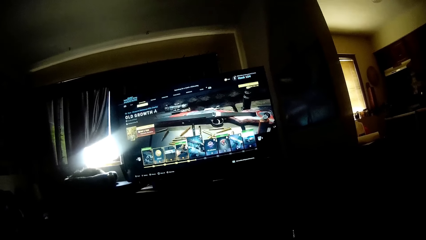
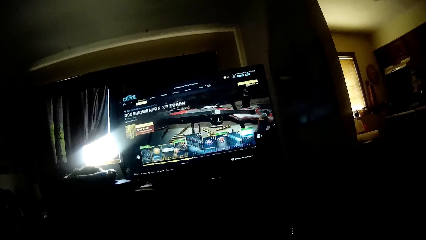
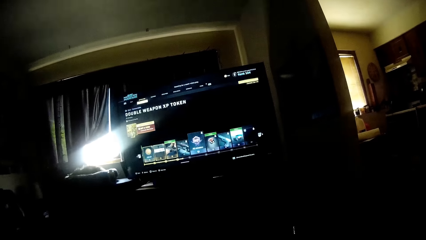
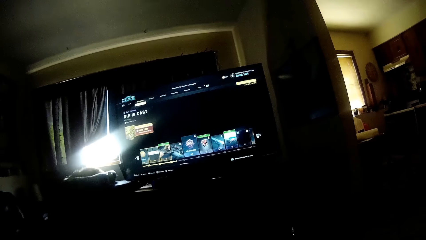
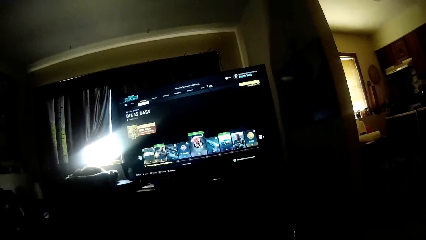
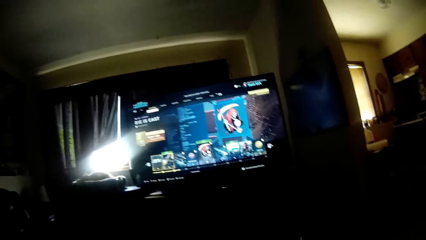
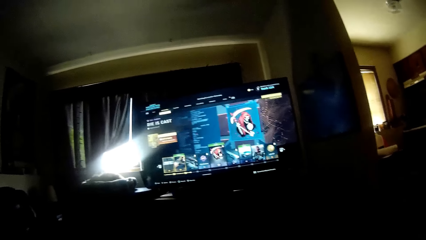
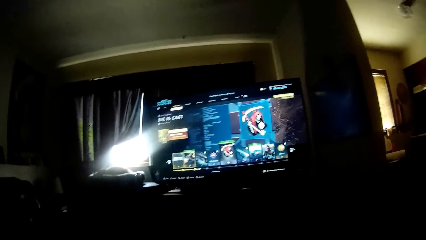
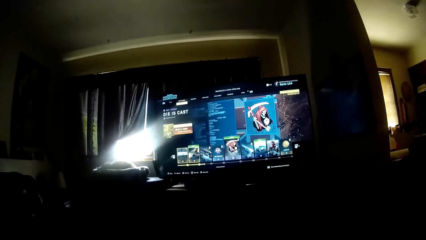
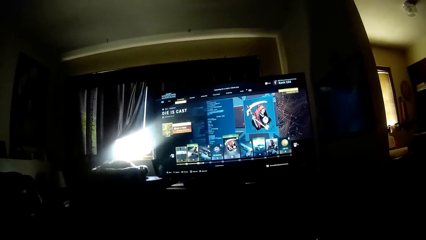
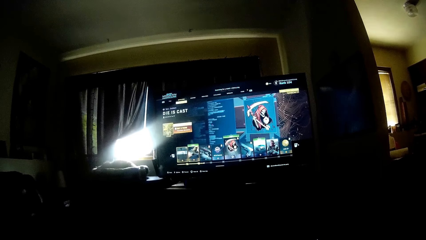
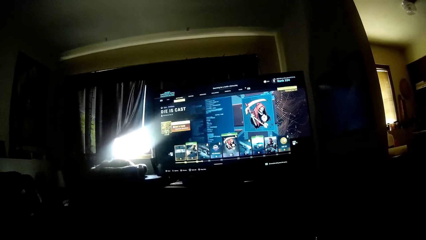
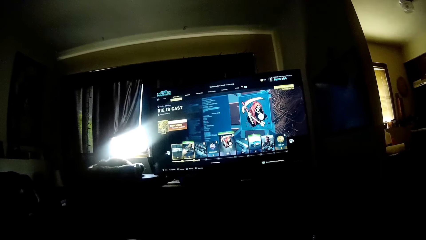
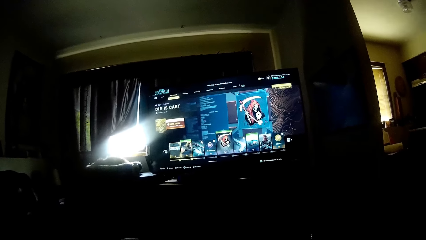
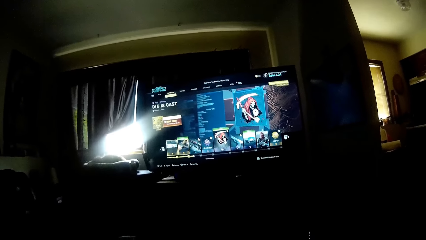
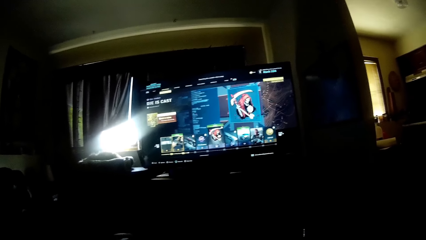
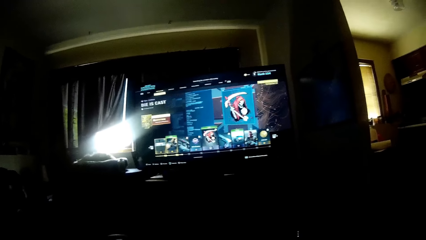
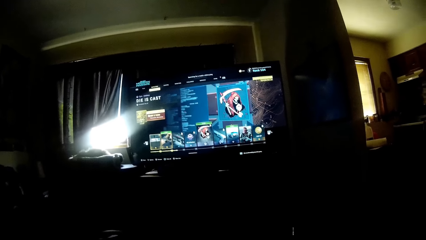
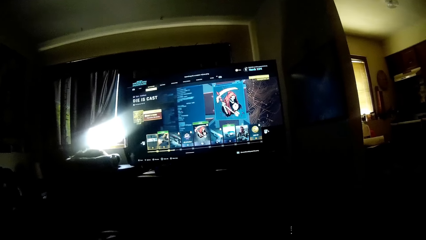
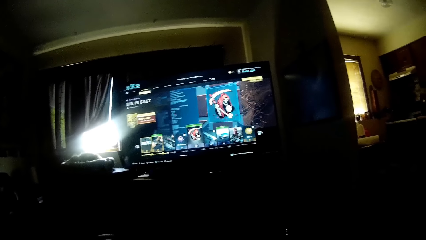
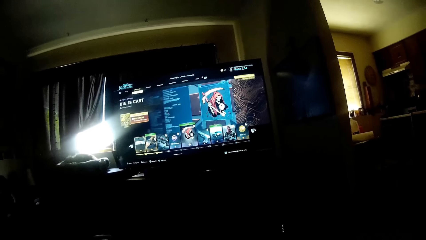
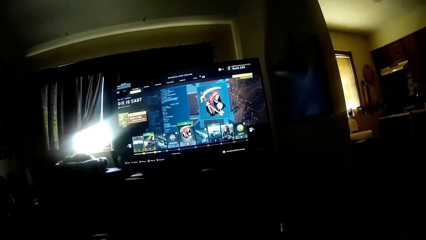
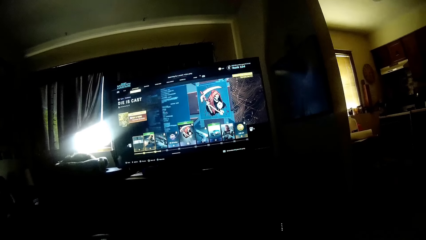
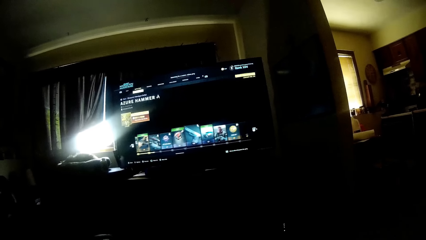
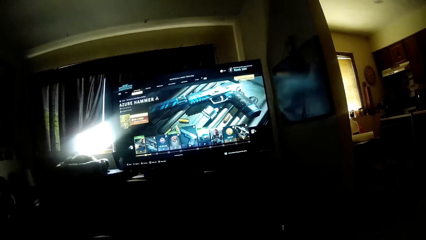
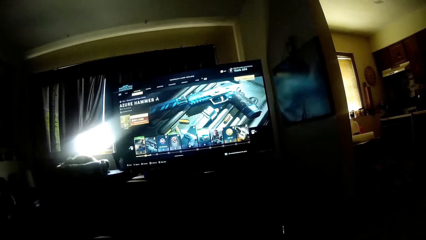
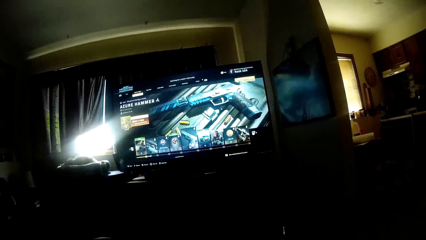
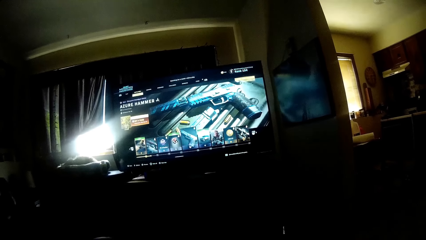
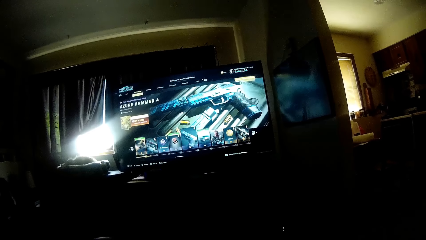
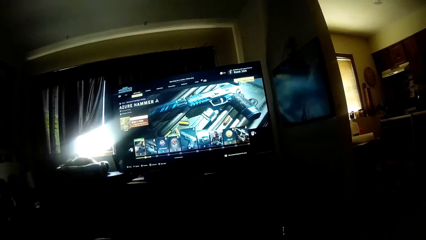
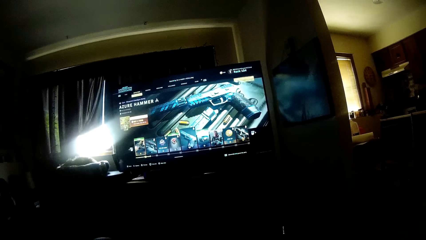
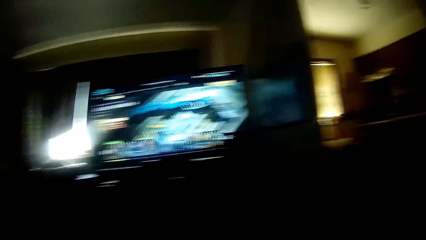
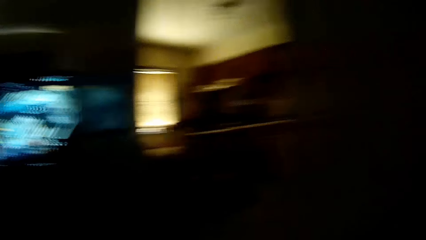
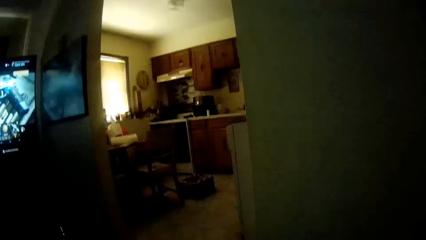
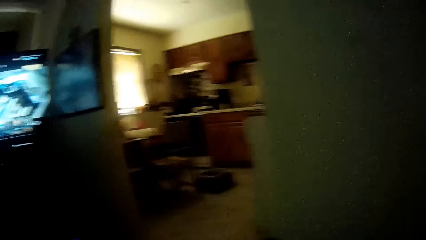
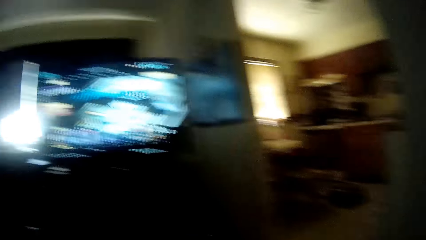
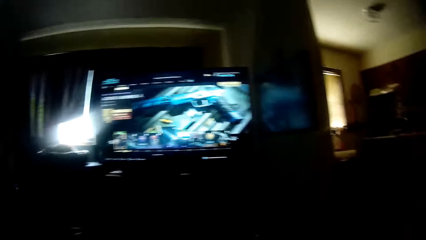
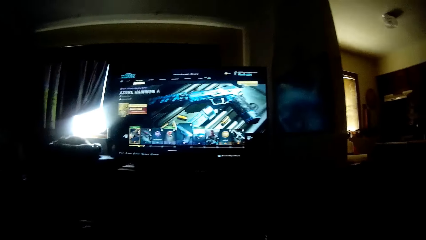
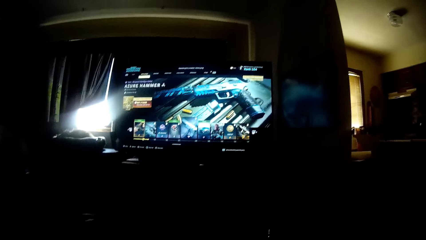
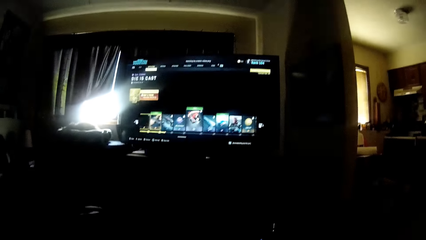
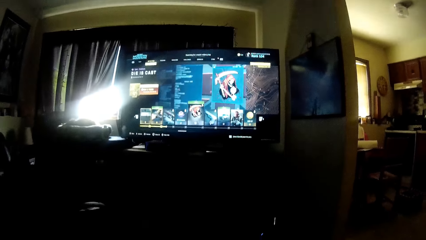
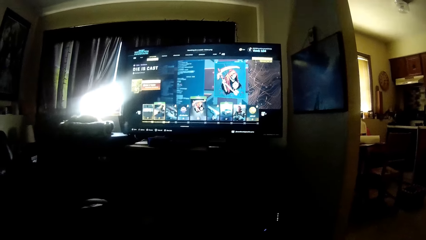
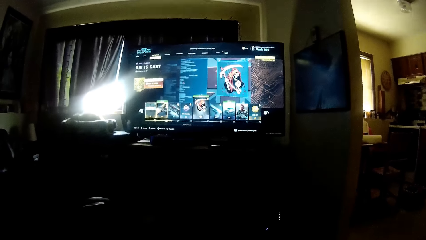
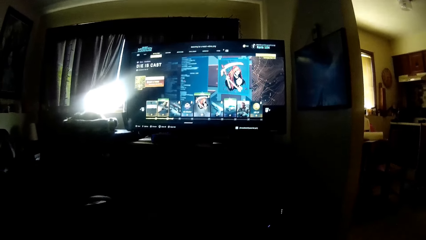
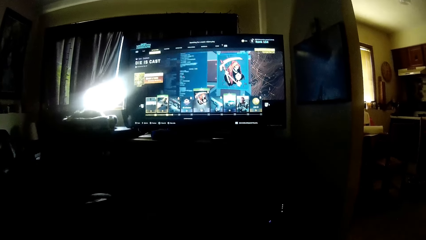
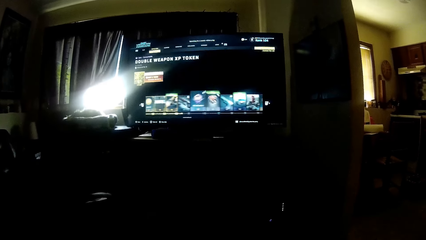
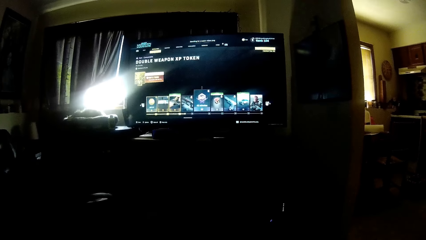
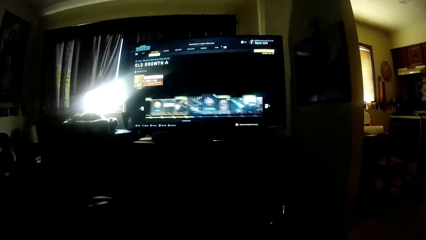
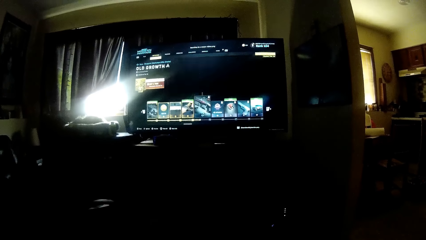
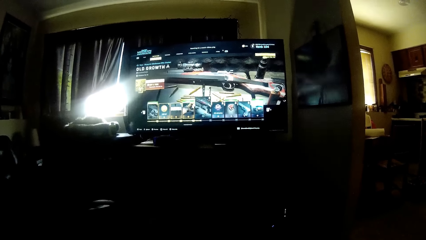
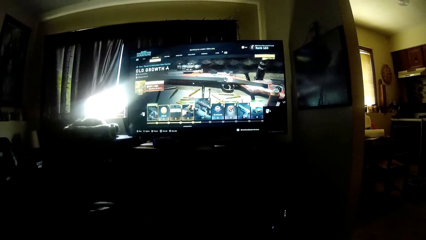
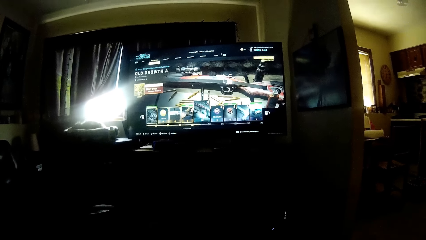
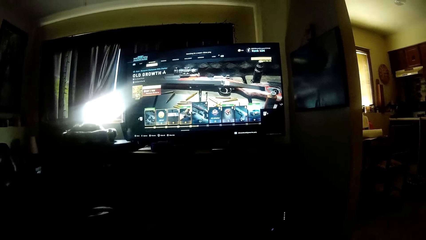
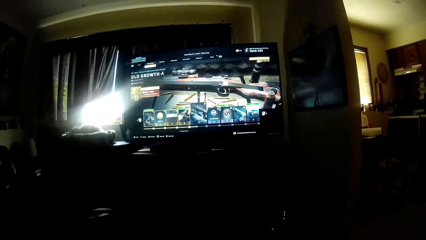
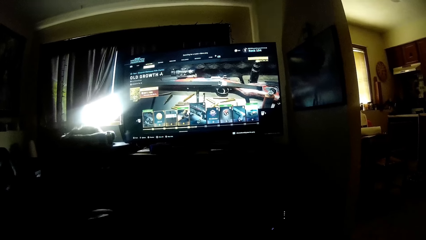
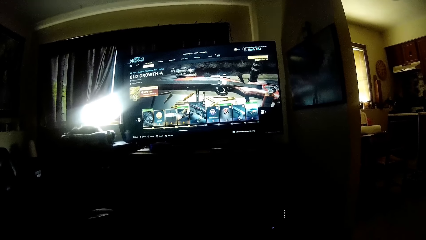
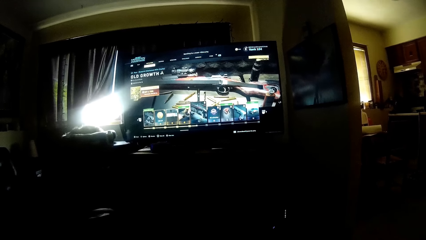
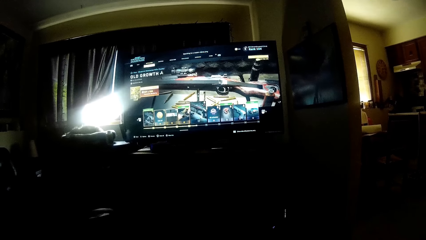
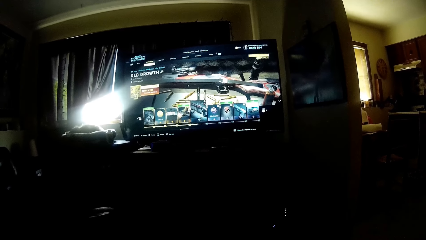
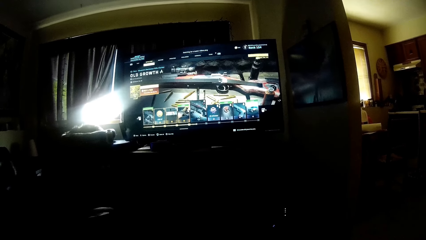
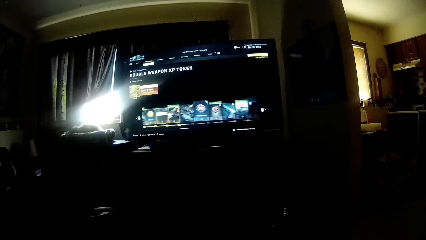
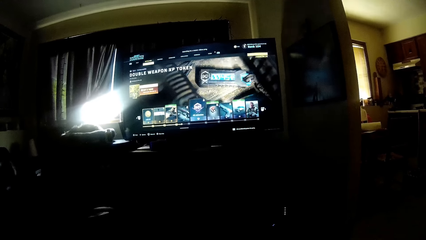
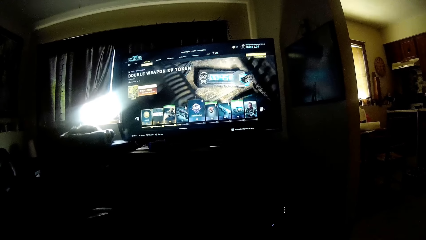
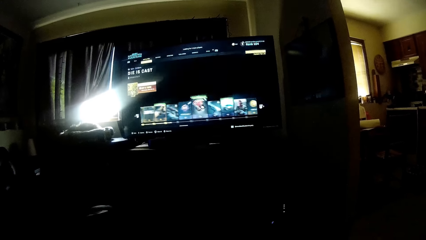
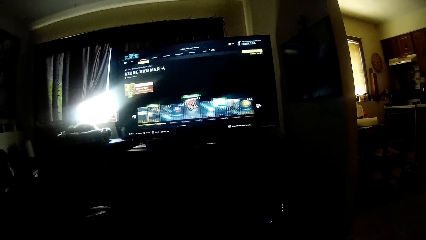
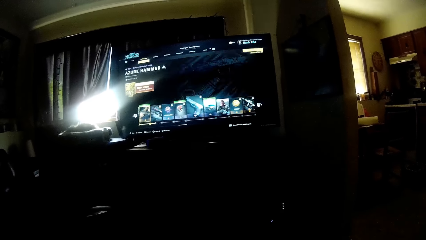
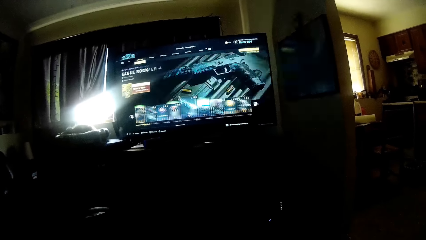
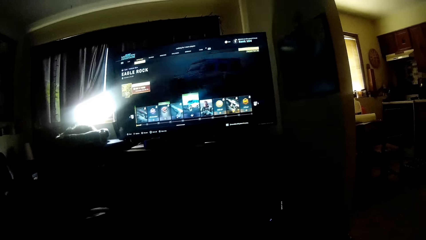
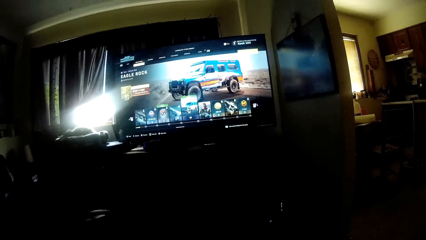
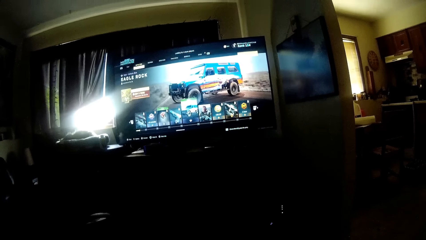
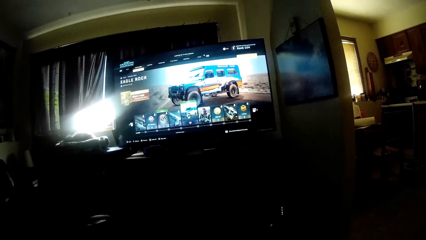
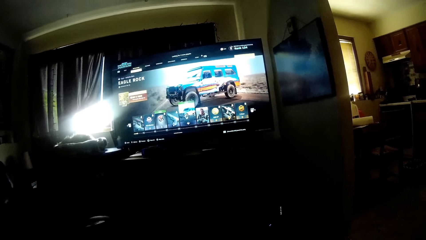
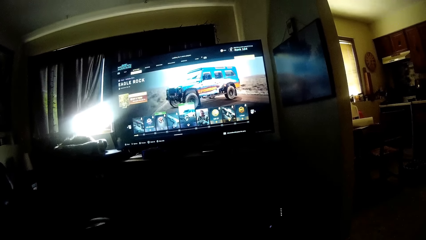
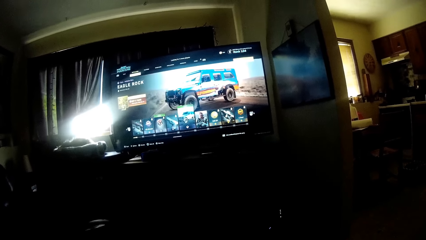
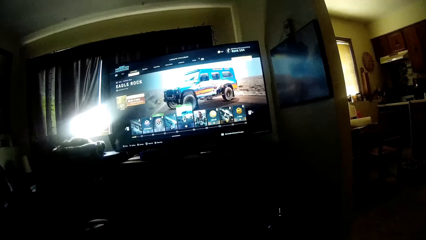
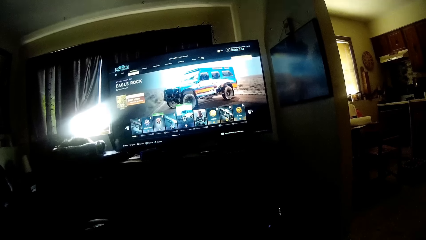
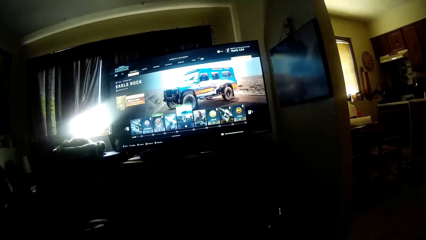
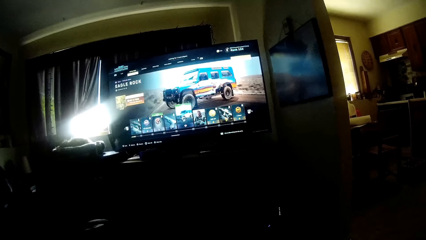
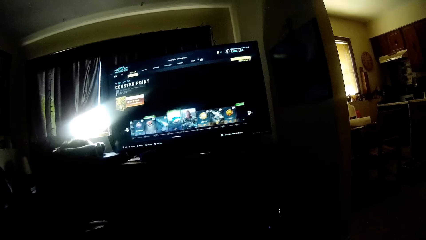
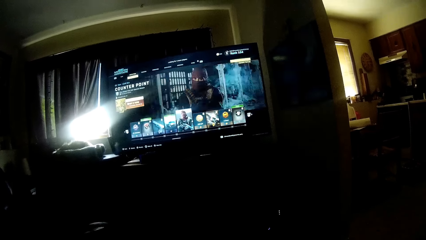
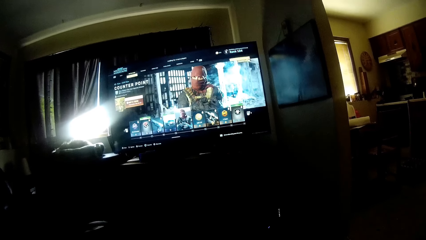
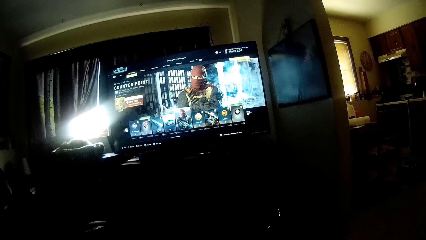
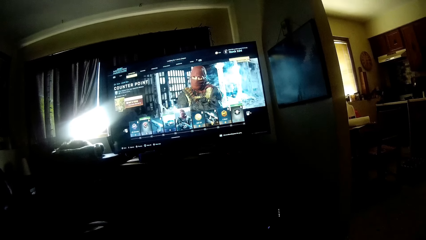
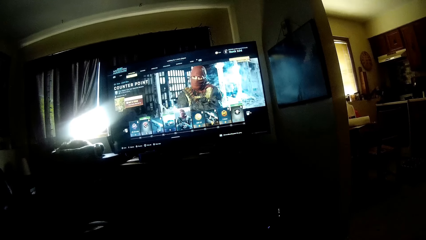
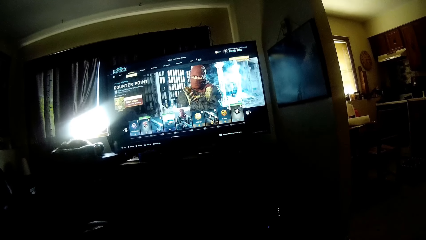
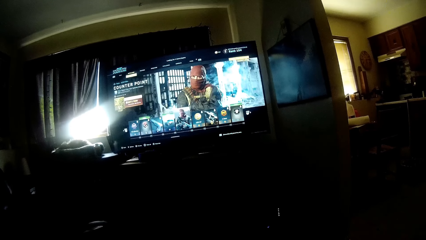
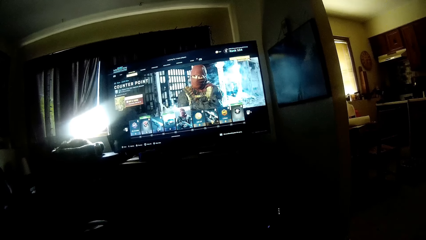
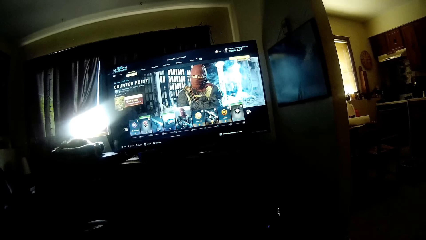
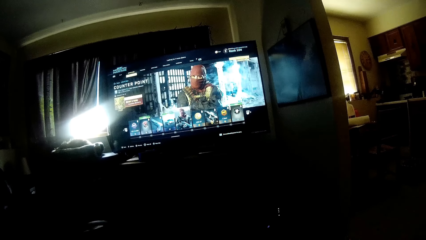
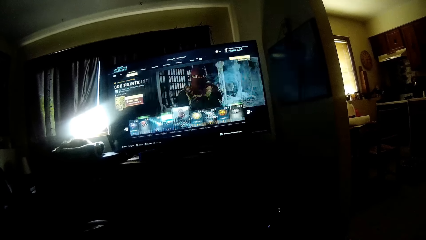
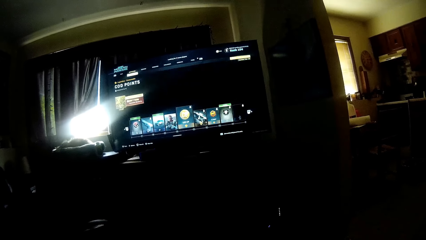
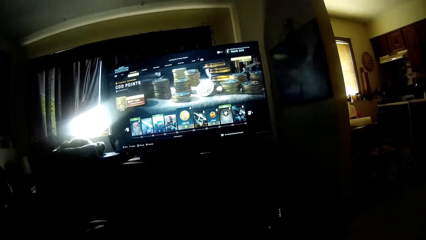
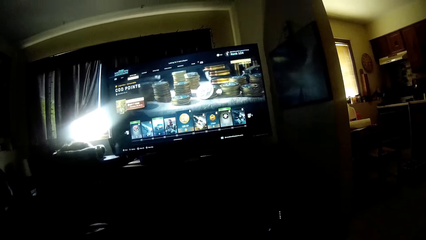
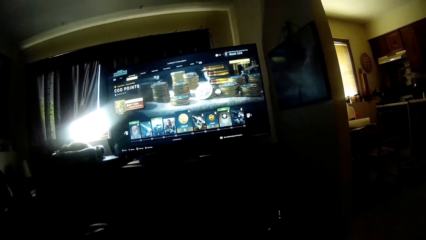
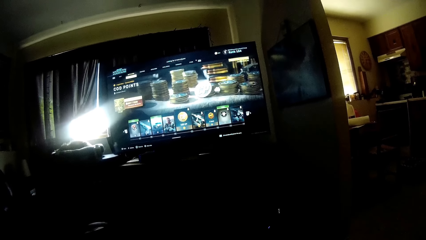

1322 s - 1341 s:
The camera wearer looks around and selects a game on the screen.
